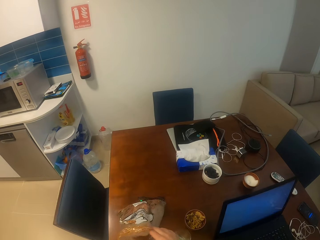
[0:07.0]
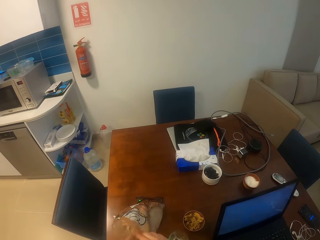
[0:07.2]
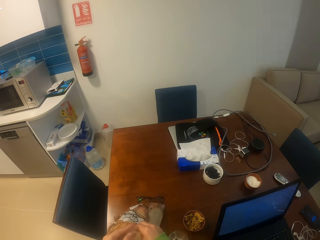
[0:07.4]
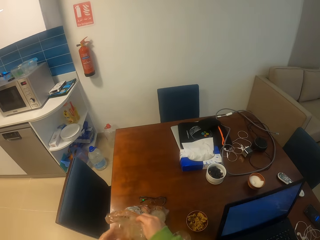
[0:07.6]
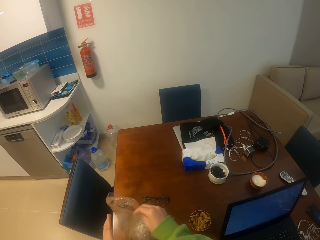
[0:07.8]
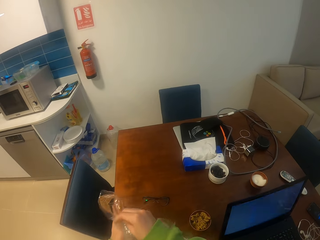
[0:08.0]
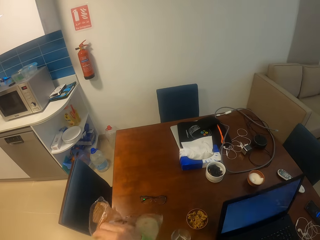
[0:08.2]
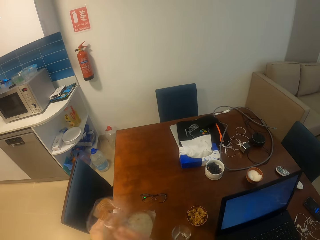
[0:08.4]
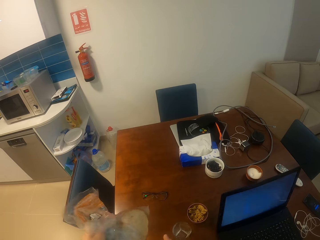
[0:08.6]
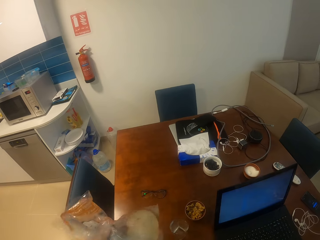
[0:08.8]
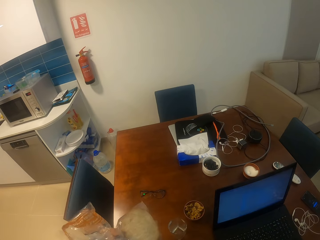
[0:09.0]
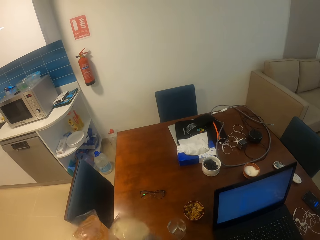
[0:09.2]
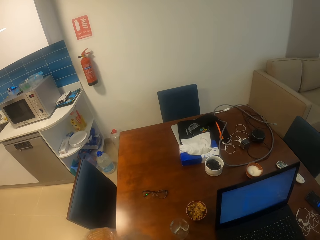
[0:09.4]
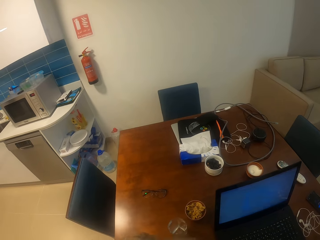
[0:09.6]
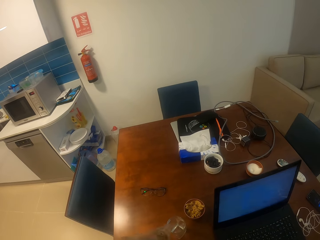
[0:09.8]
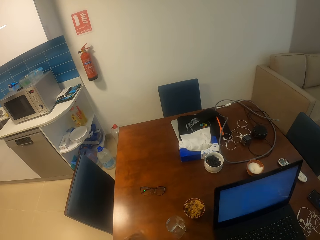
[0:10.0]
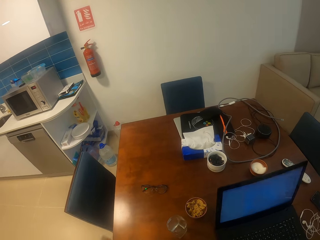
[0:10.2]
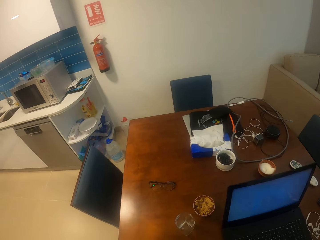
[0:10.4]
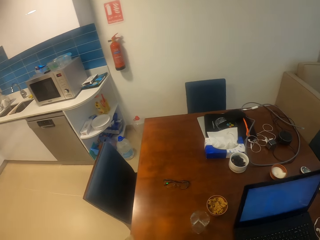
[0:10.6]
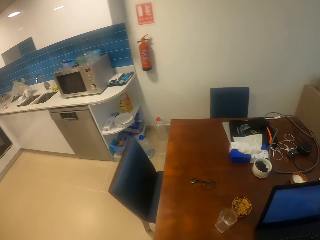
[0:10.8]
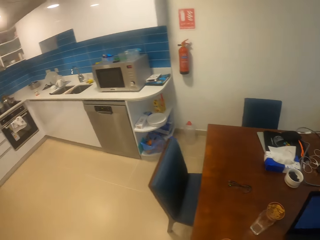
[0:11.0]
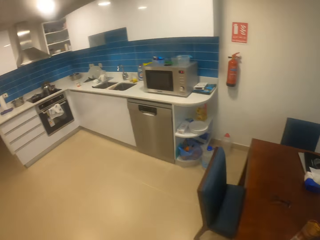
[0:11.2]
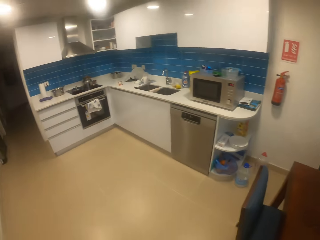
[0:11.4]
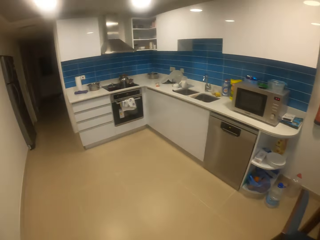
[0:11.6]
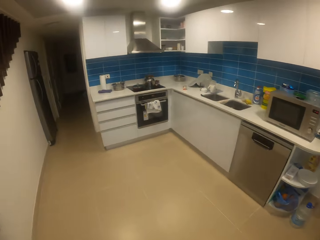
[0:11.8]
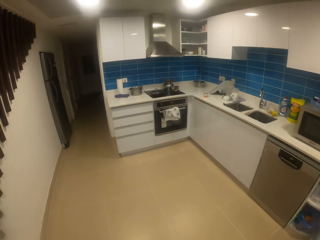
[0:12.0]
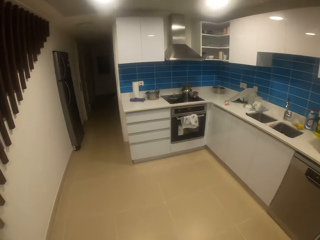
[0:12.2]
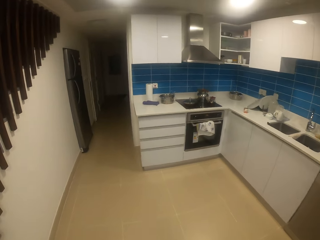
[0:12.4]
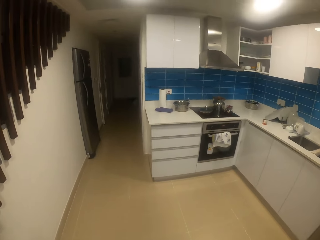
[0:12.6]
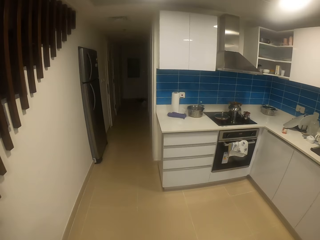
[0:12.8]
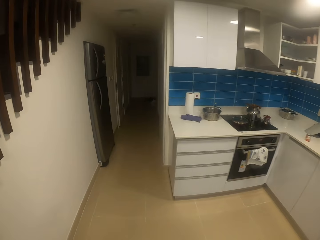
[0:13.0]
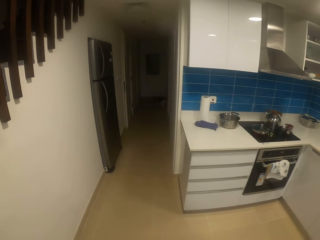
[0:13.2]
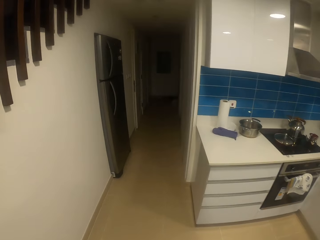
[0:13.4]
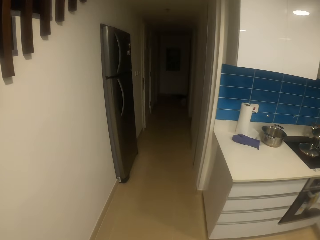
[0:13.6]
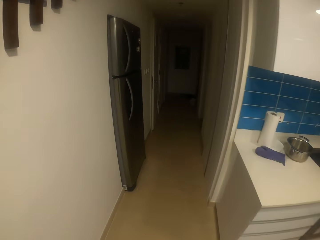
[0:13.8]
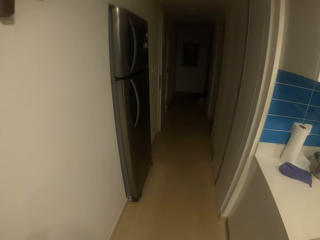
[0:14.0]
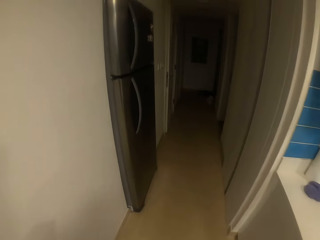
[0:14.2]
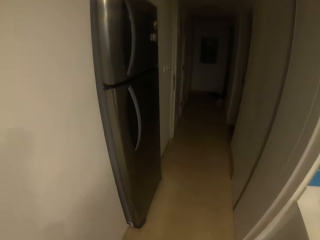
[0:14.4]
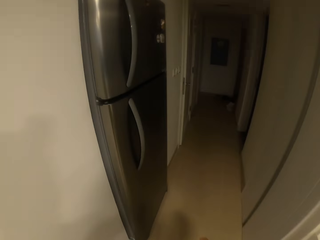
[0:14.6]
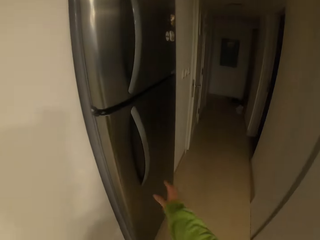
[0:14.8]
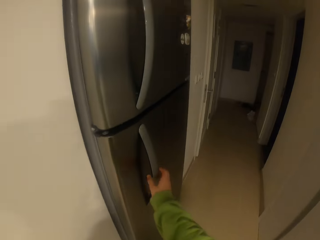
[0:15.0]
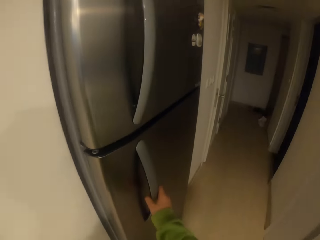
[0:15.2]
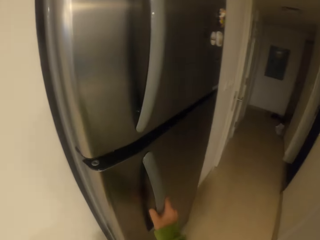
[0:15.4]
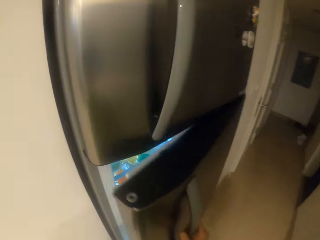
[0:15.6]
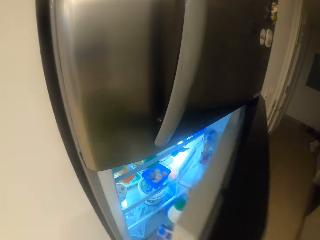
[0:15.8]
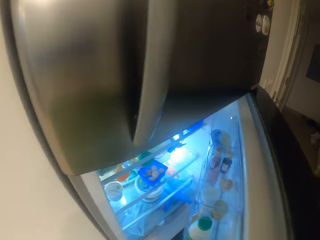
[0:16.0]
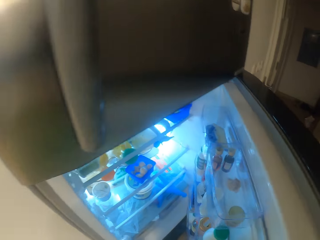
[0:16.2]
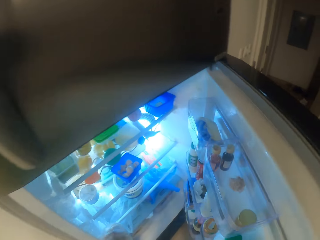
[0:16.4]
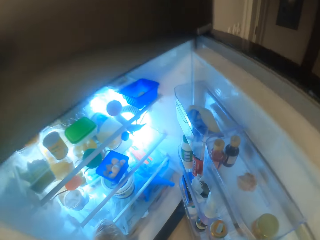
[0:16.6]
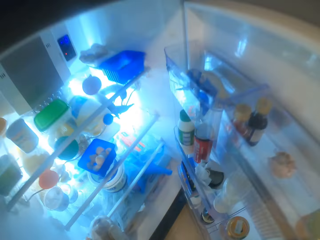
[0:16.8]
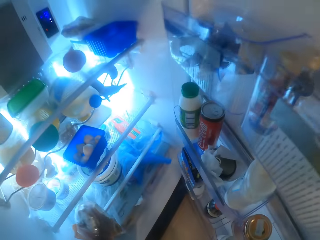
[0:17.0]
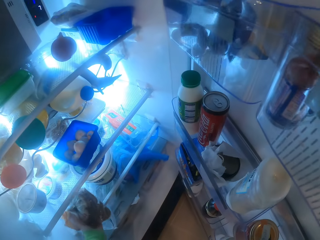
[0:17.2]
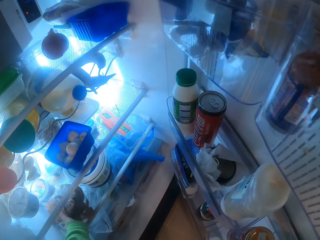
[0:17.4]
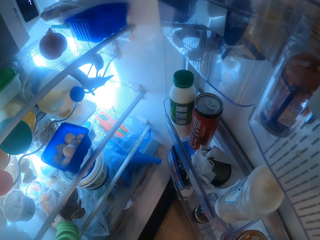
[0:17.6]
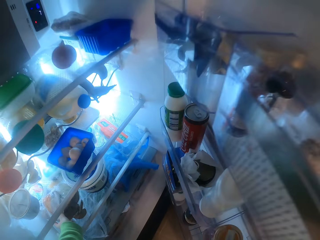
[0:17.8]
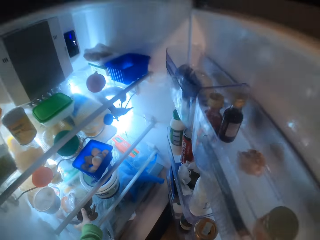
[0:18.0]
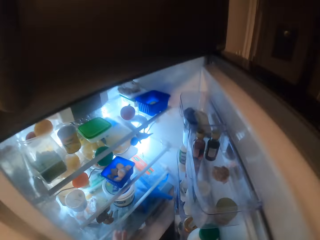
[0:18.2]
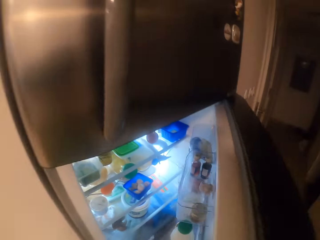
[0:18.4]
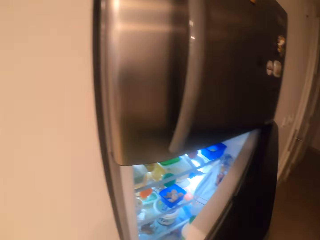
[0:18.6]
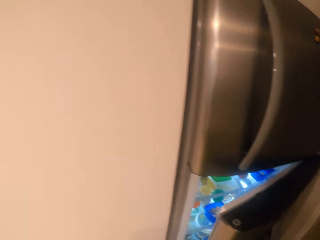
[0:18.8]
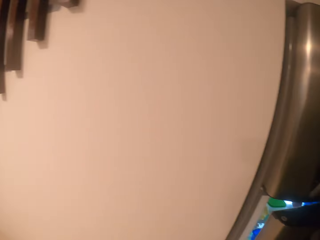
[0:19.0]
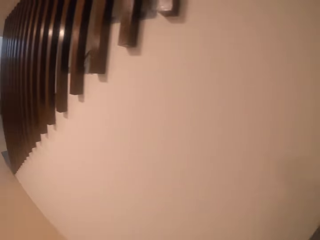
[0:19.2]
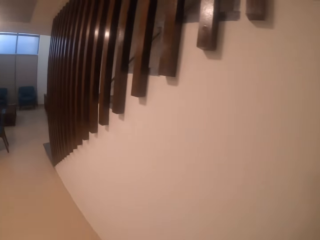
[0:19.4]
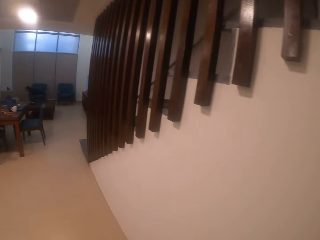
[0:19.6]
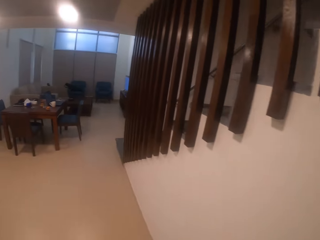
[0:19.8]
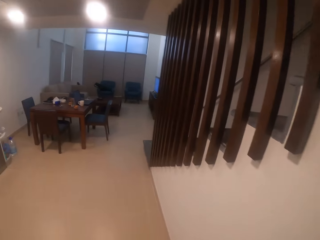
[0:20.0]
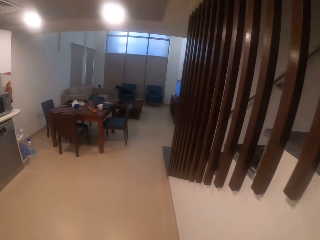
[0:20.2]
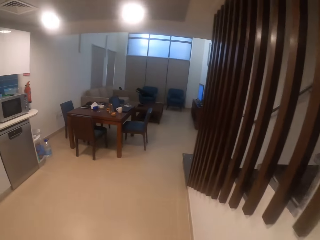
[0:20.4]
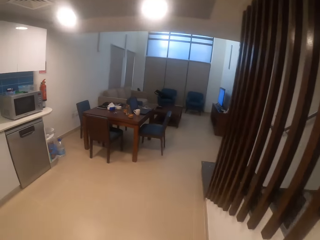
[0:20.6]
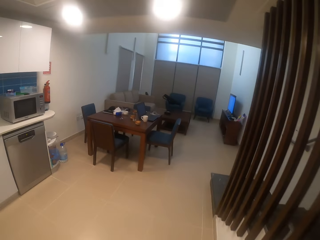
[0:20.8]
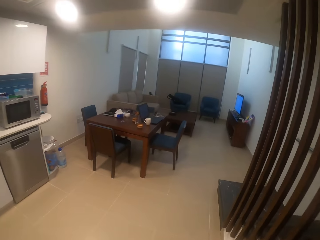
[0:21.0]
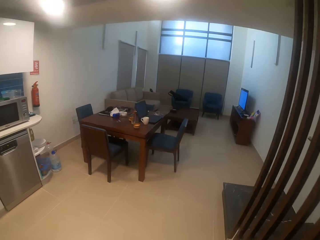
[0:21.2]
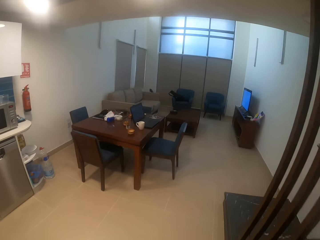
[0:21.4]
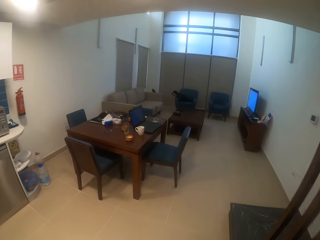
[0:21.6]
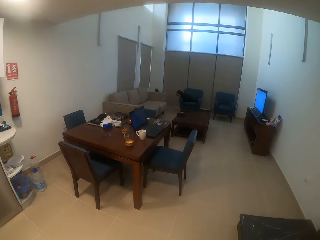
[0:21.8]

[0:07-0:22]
The camera wearer picks up a piece of paper from a table. She picks up a packet of pastries on the table and holds the packet of pastries with the other hand. She folds the piece of paper with her hands. She looks around a room. She walks towards a fridge. She opens the fridge with her hand. She puts the packet of pastries in the fridge. She closes the fridge with her hand. She walks towards a dining table.

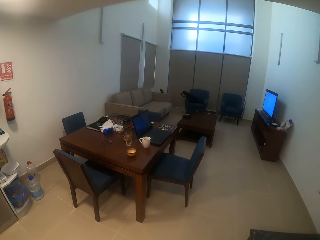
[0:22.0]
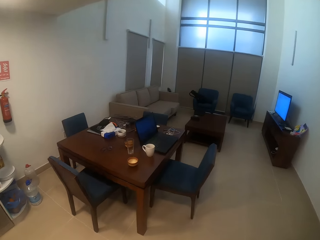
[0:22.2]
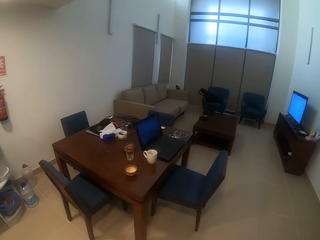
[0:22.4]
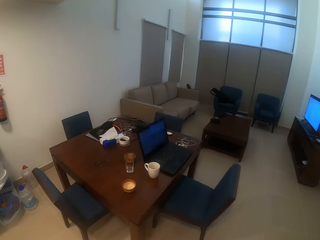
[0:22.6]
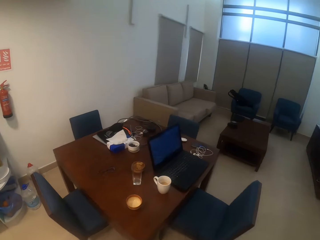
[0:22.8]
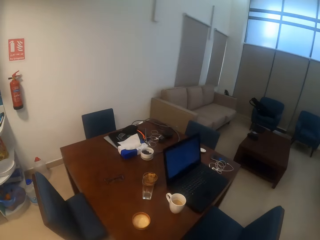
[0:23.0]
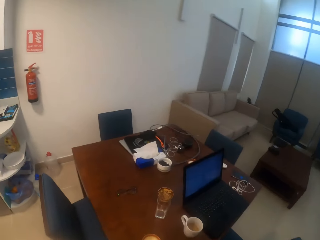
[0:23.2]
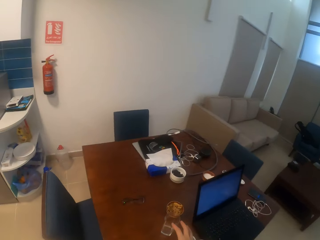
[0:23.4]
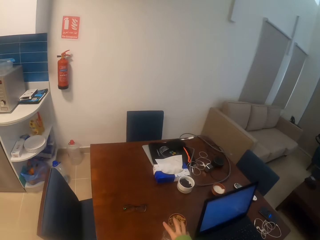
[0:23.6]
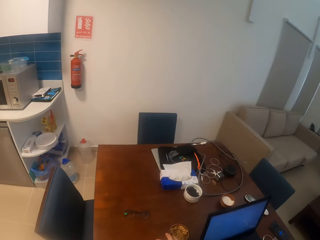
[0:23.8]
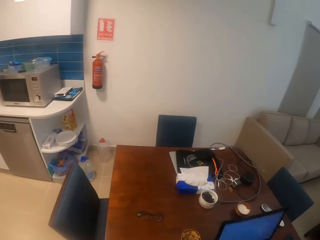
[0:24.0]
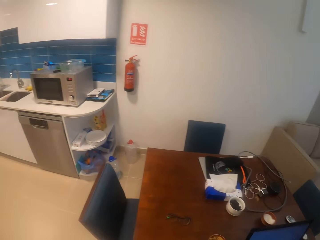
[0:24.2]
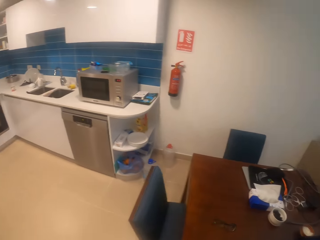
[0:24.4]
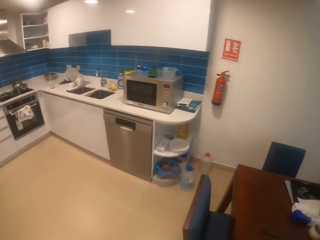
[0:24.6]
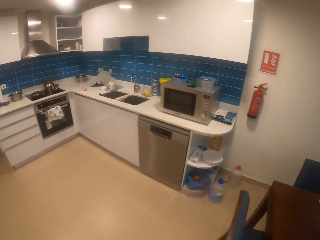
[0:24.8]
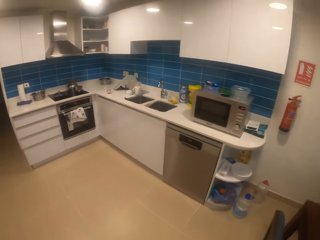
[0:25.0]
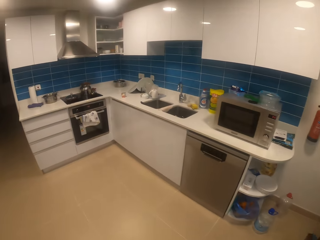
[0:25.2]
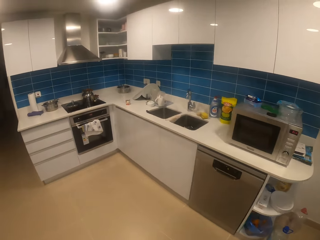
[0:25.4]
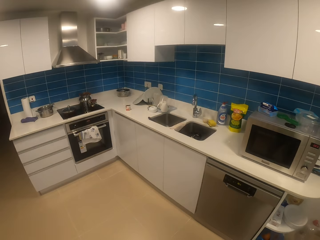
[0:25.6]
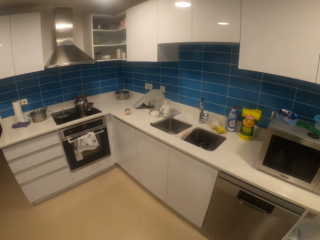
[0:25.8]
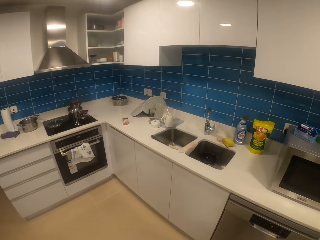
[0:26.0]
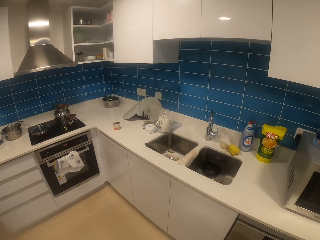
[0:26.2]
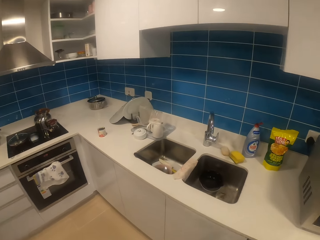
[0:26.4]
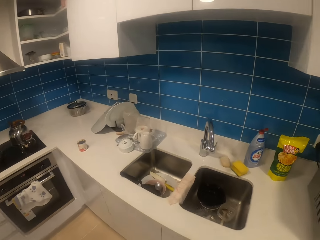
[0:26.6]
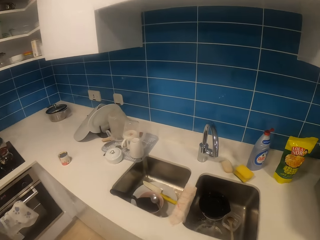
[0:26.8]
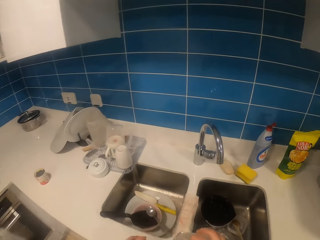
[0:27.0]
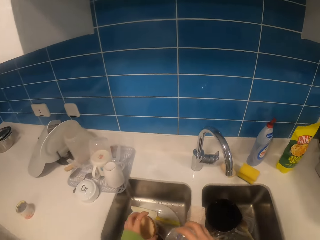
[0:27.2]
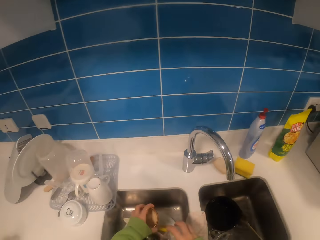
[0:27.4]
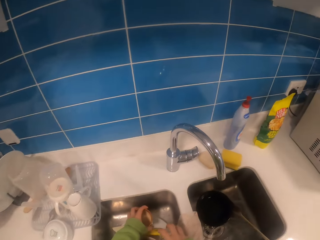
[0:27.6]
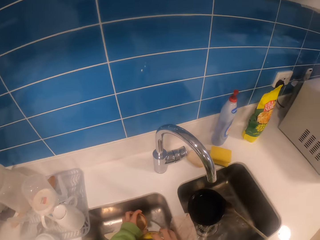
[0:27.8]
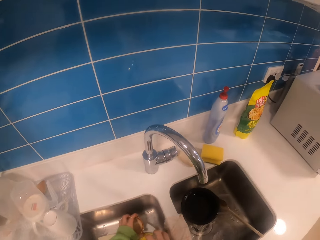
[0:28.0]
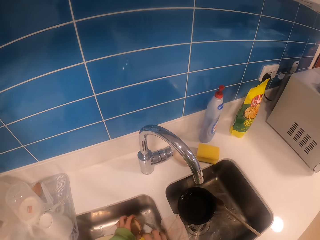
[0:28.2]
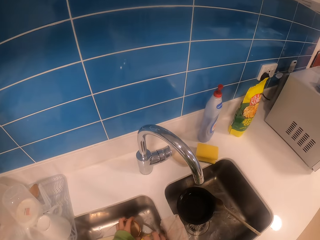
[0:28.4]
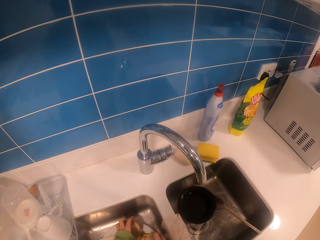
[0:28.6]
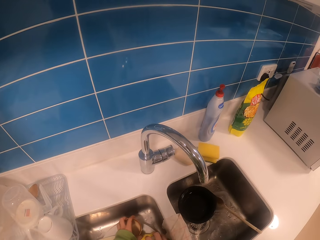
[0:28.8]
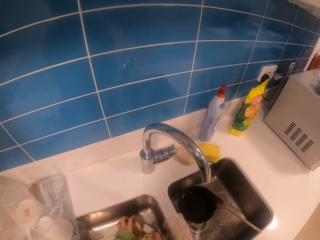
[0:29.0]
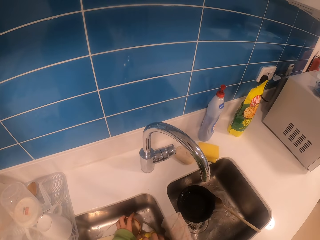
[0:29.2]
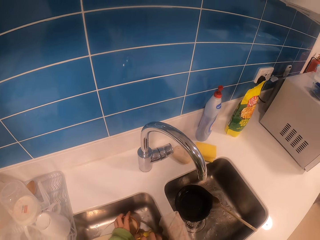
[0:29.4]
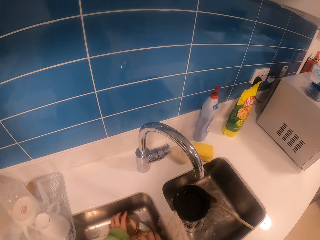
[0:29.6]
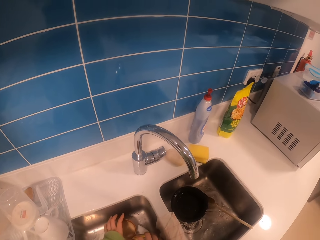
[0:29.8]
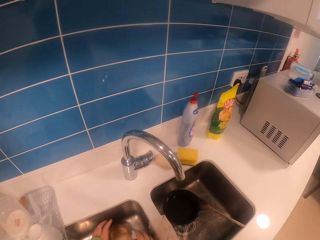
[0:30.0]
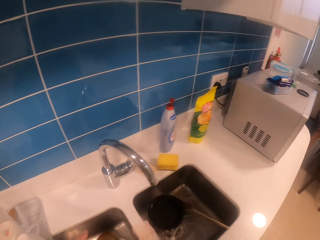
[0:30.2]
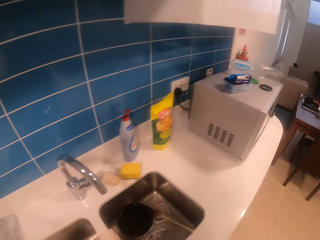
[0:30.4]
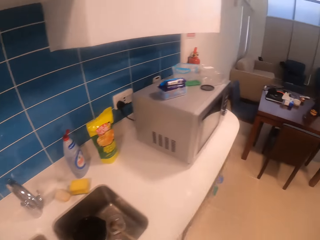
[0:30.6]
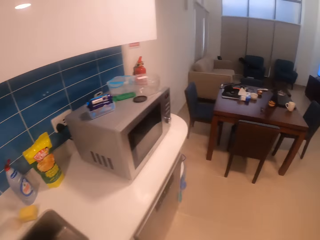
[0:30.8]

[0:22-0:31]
The camera wearer picks up cups from a table. They walk towards a sink. They put the cups in the sink. They walk around a room.
